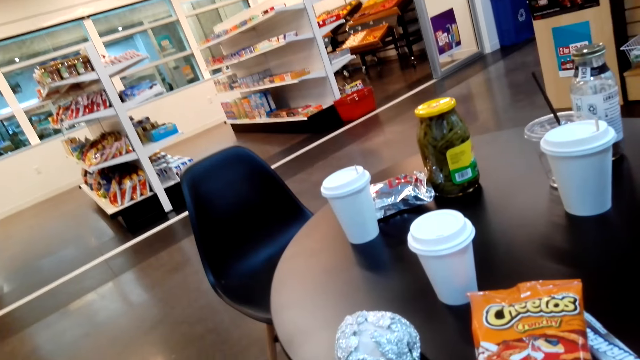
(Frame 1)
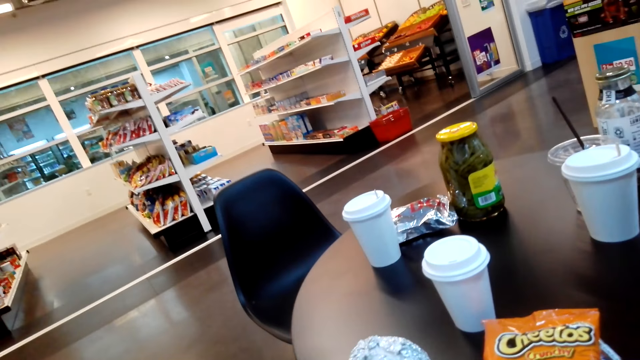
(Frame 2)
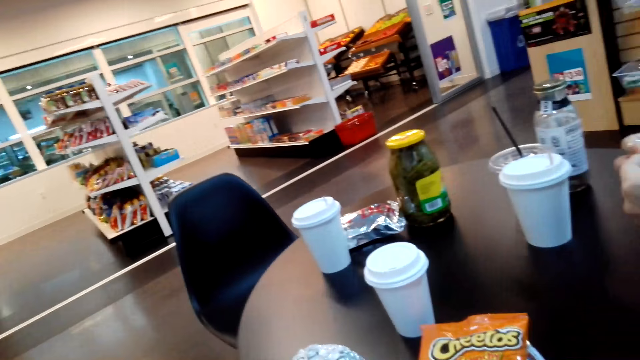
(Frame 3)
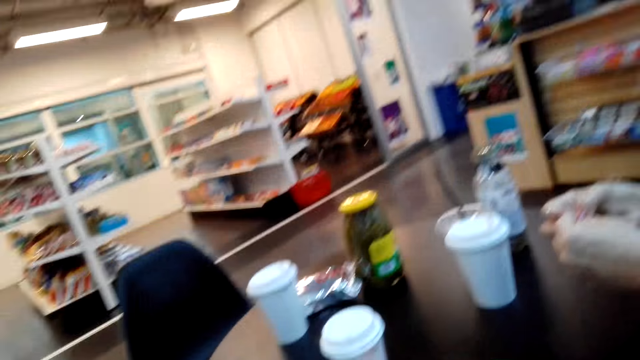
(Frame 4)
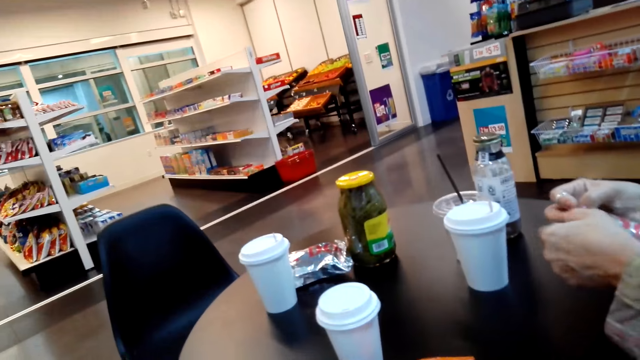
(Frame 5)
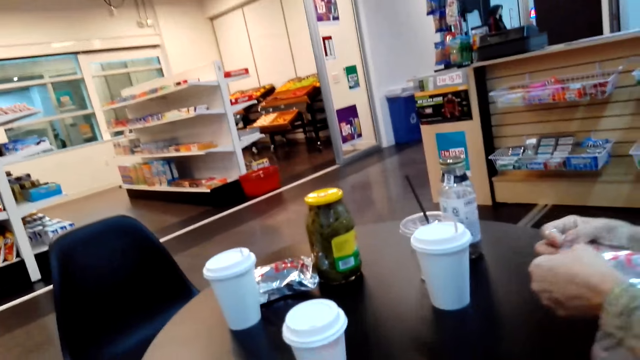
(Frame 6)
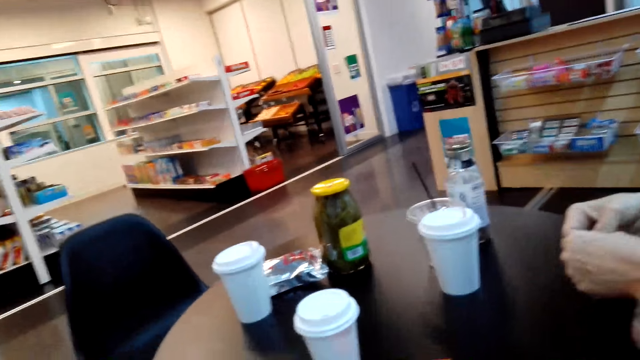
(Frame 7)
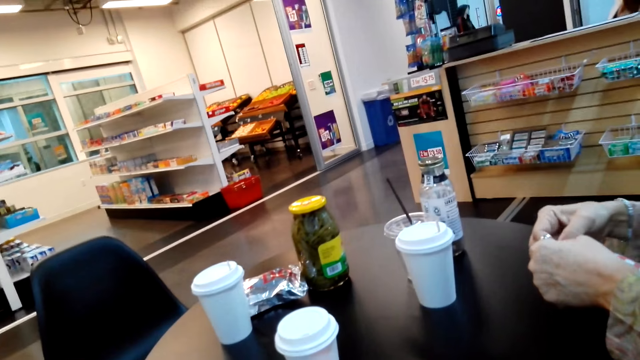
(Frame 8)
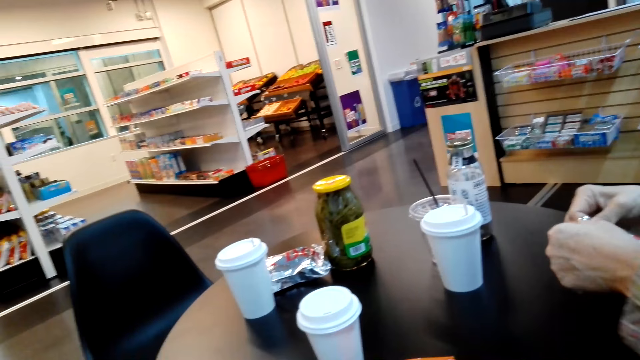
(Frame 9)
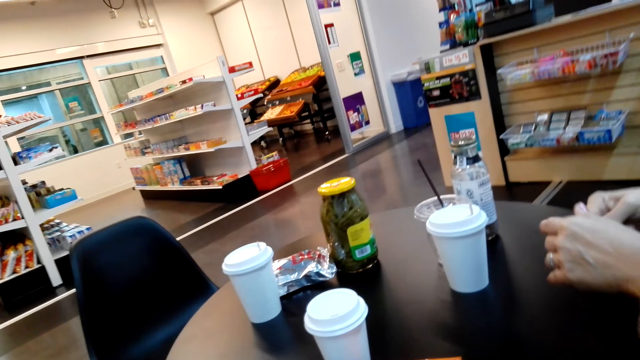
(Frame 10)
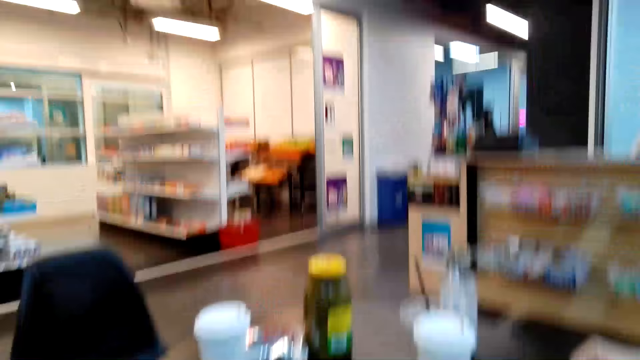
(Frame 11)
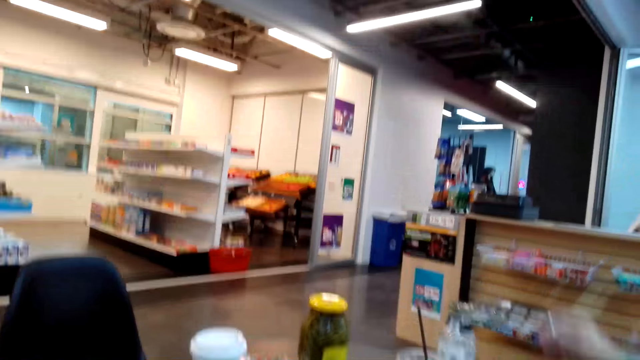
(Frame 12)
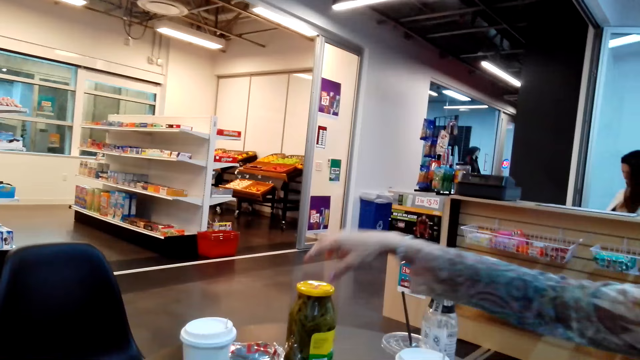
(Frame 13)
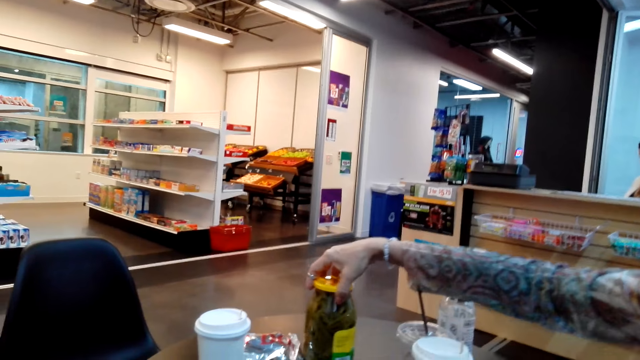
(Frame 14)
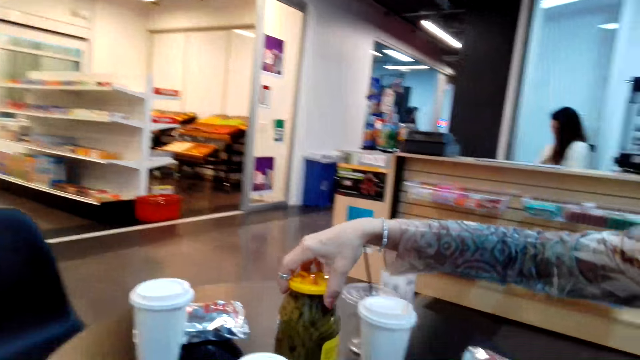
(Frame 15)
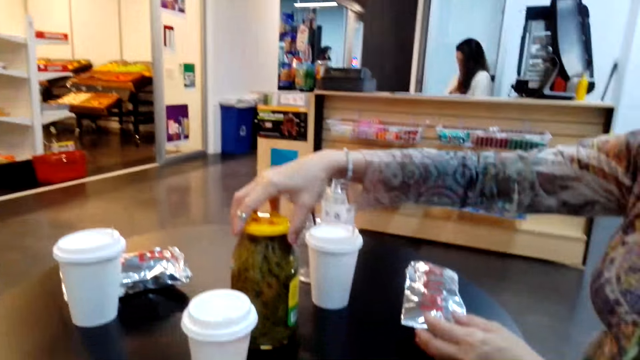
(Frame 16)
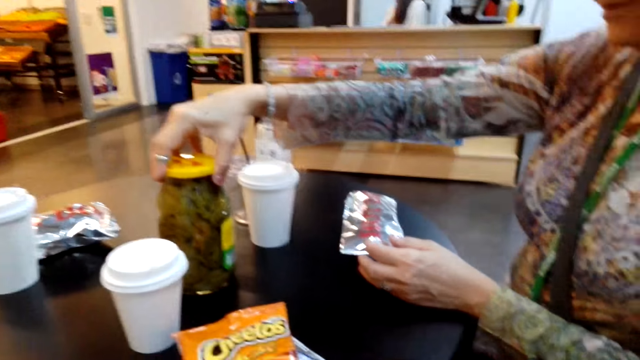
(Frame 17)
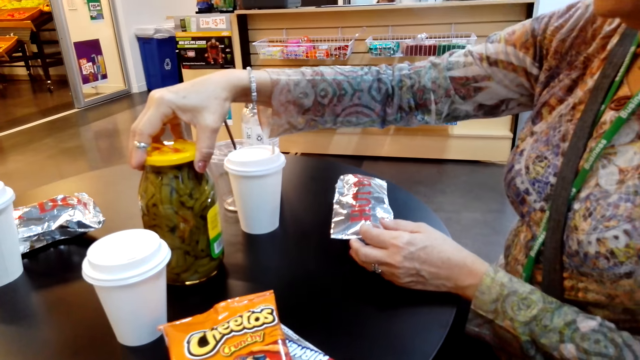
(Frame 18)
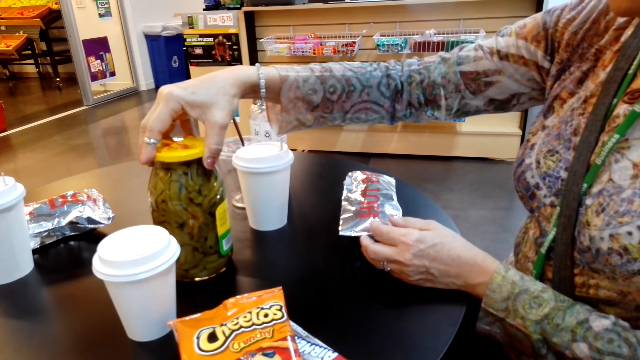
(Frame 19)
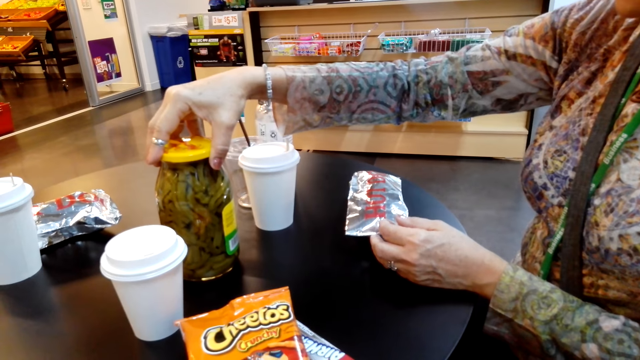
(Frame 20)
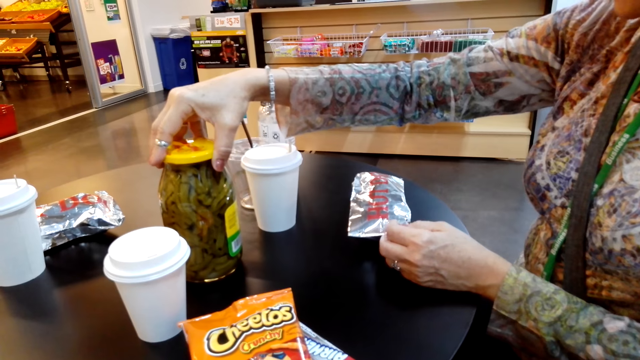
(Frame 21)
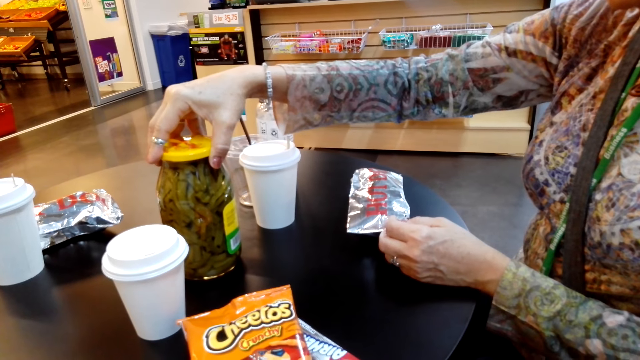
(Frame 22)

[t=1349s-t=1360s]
The camera wearer stares in the room. A lady holds something. The lady pulls the packaged container. The camera wearer moves a bottle on the table.

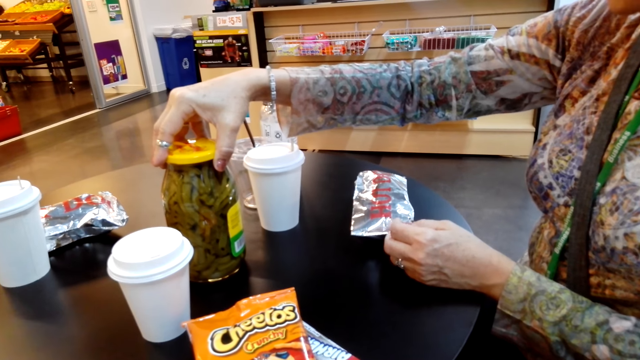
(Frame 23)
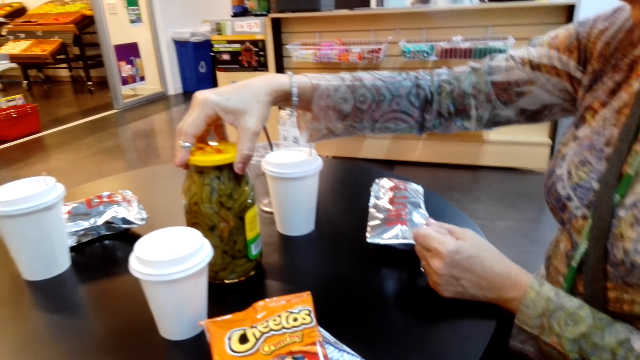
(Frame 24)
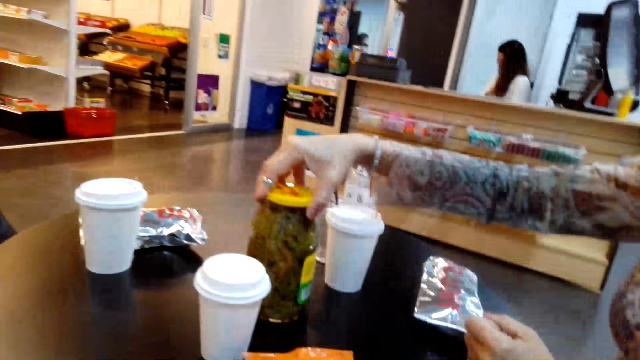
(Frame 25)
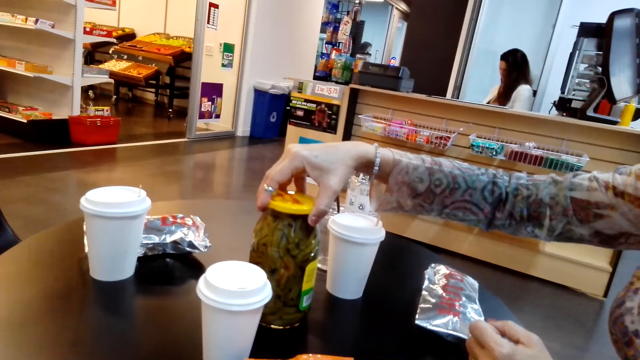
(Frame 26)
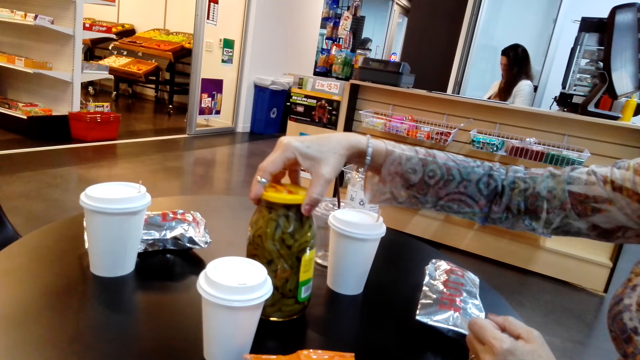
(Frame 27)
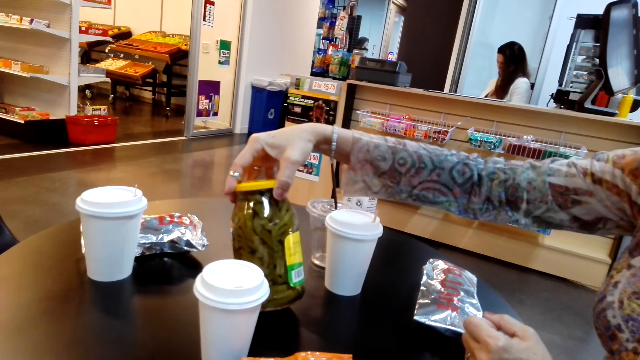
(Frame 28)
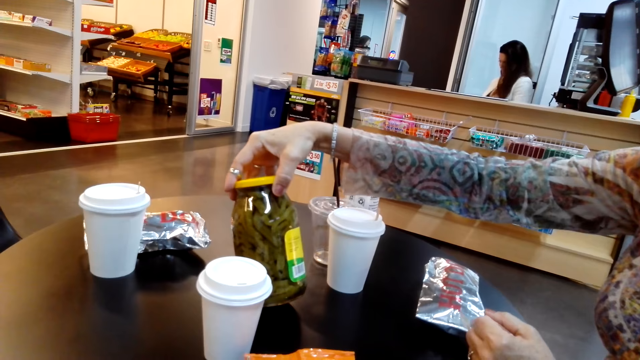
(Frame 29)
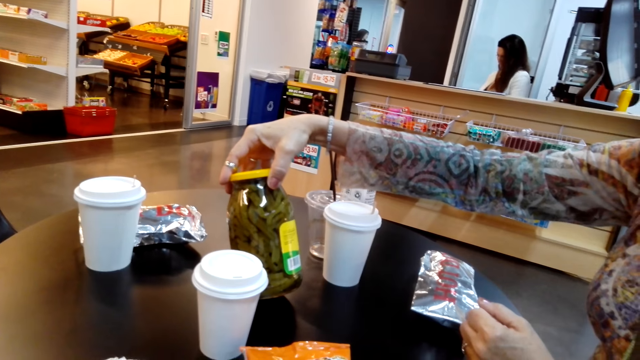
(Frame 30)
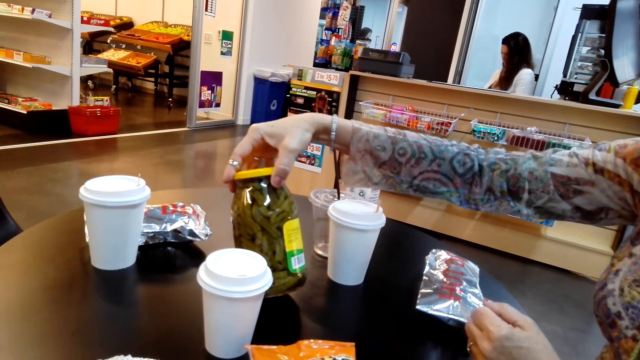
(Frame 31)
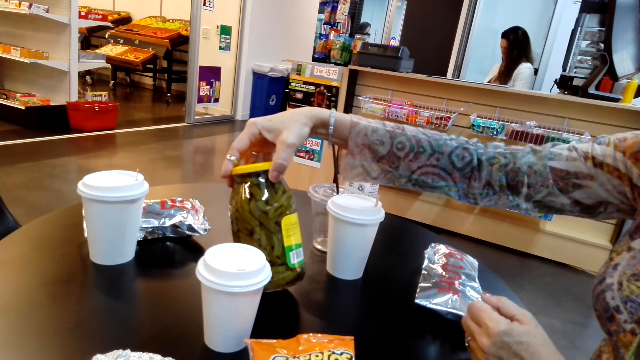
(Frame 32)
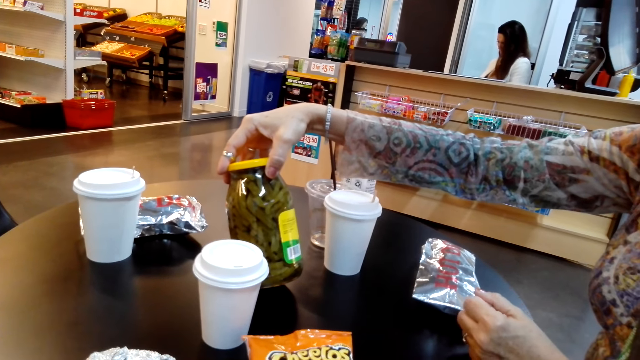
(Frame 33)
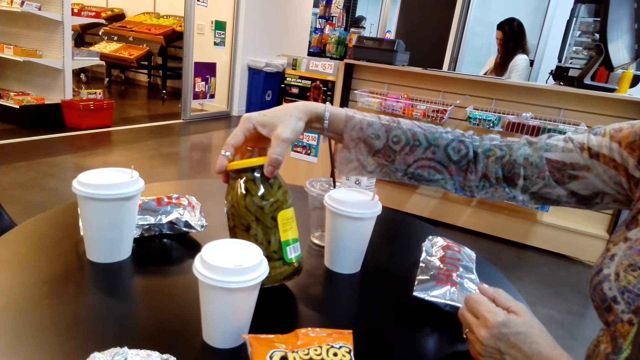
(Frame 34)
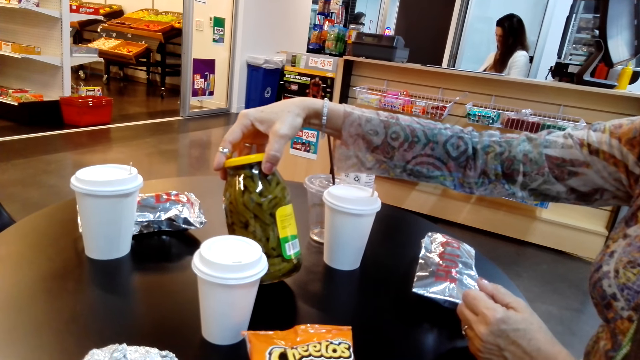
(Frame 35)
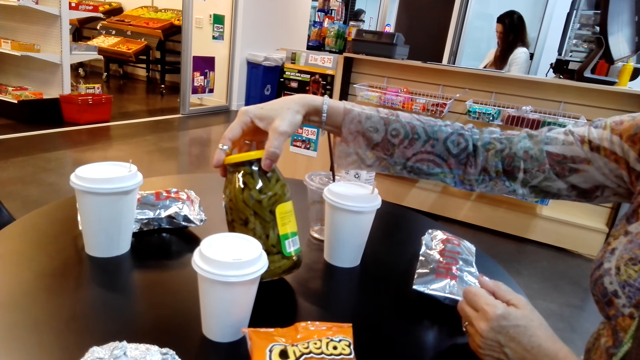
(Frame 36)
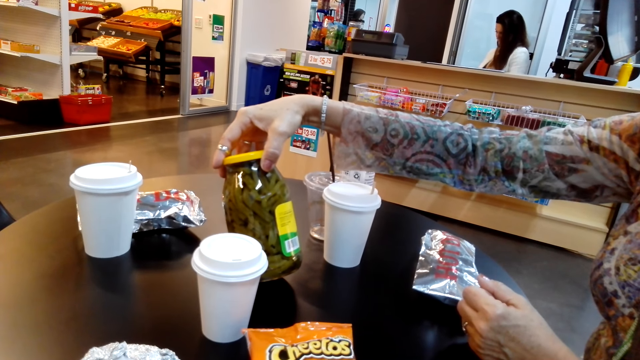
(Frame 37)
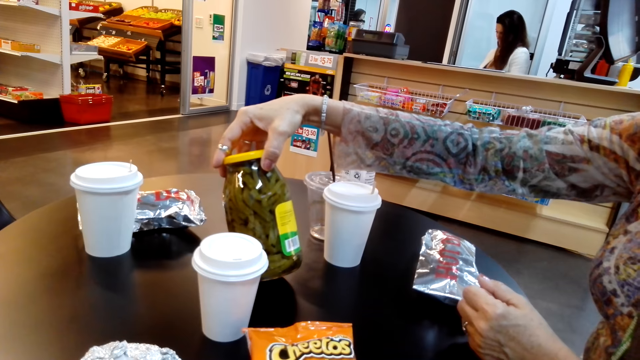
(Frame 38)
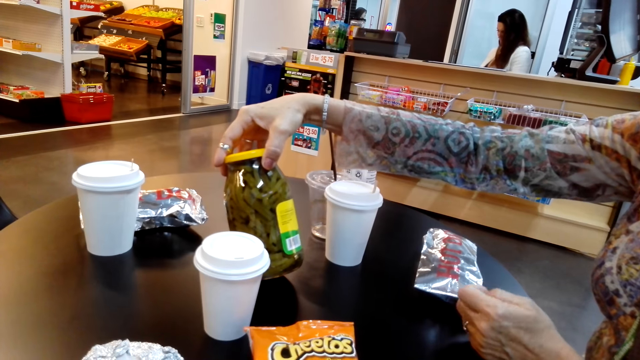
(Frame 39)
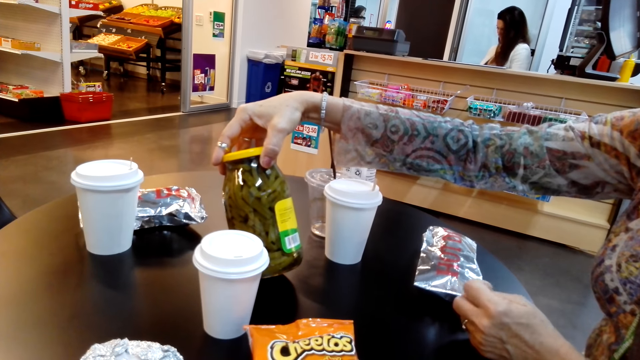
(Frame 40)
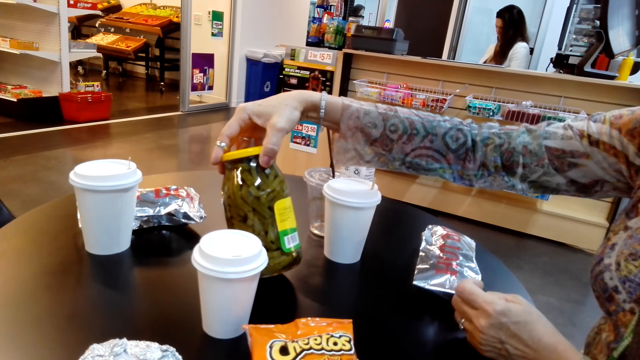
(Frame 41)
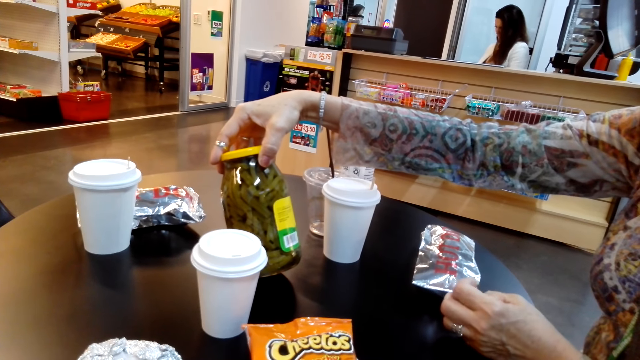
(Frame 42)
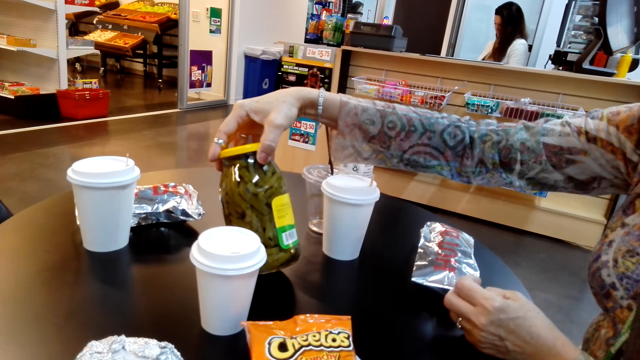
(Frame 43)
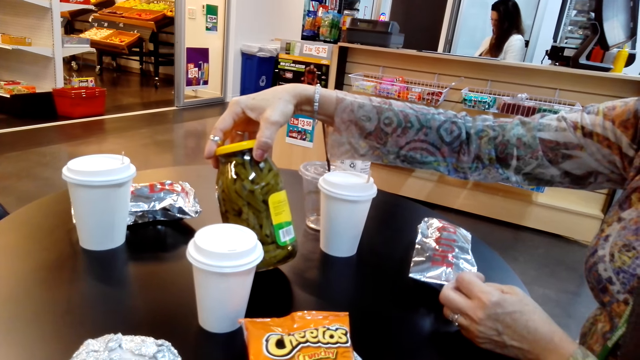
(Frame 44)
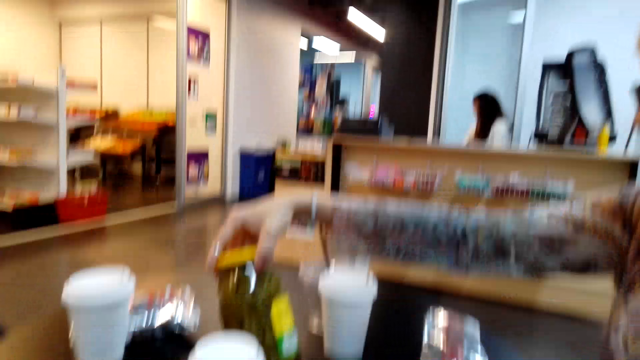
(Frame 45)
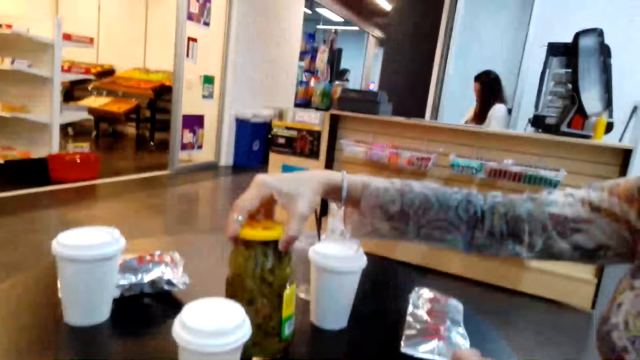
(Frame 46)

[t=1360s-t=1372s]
A lady reads the paper on the packaged container.
